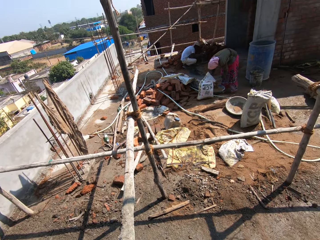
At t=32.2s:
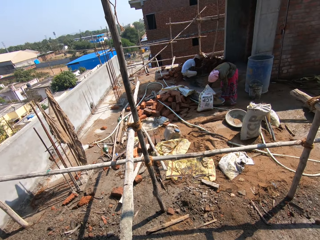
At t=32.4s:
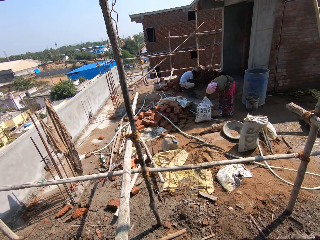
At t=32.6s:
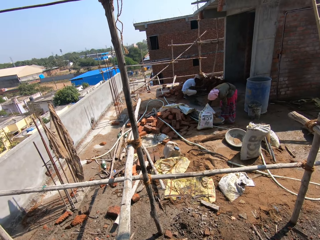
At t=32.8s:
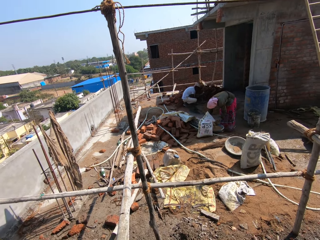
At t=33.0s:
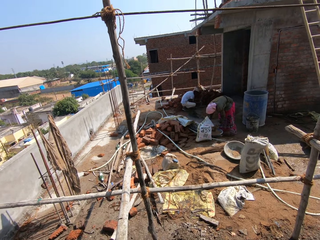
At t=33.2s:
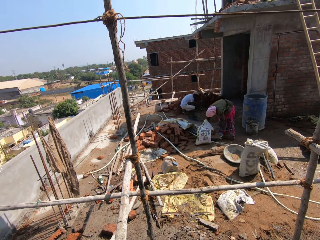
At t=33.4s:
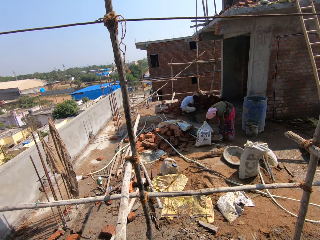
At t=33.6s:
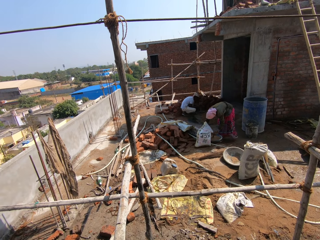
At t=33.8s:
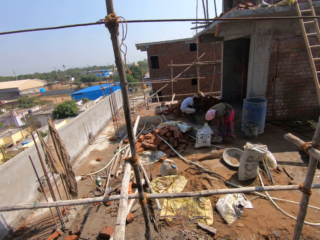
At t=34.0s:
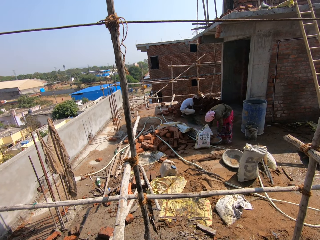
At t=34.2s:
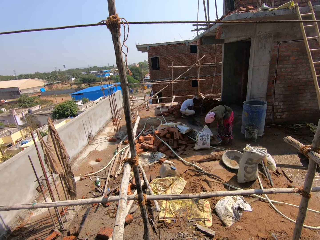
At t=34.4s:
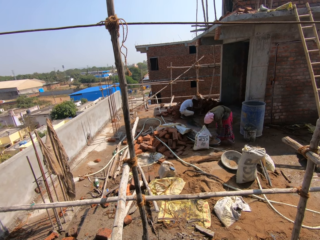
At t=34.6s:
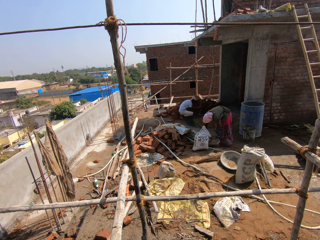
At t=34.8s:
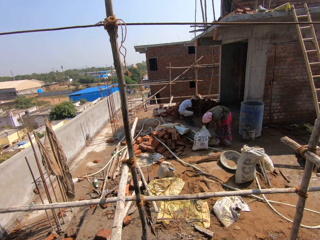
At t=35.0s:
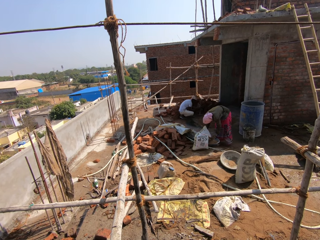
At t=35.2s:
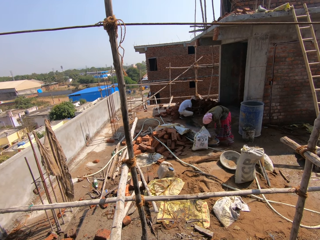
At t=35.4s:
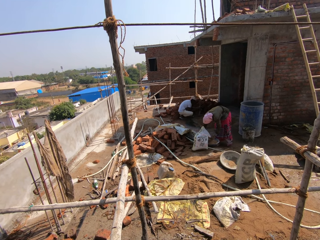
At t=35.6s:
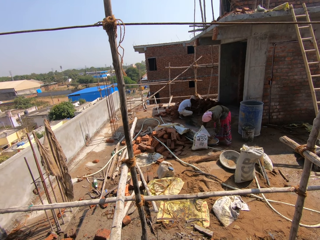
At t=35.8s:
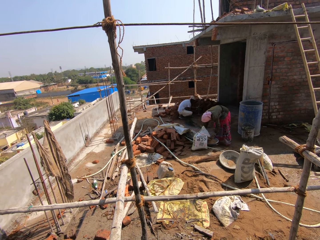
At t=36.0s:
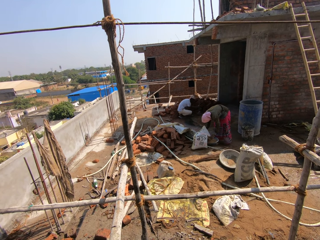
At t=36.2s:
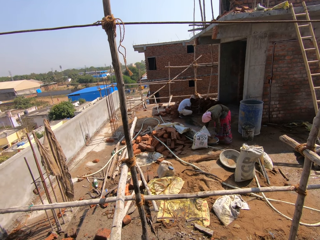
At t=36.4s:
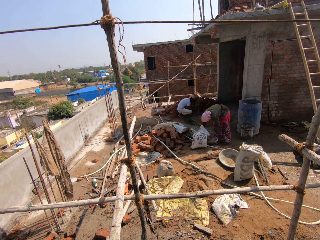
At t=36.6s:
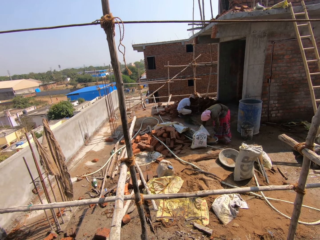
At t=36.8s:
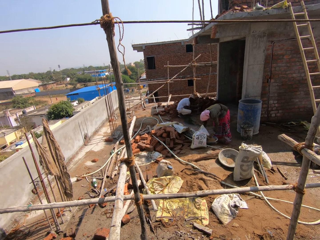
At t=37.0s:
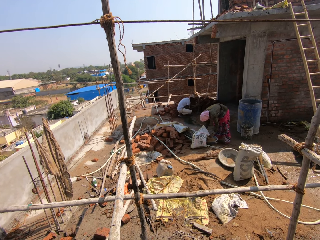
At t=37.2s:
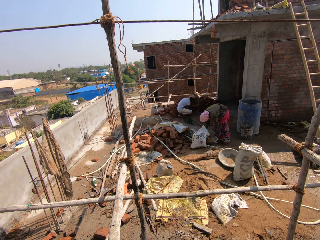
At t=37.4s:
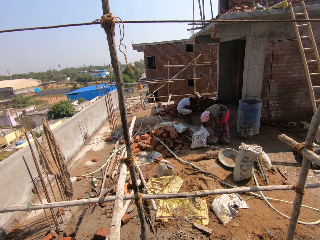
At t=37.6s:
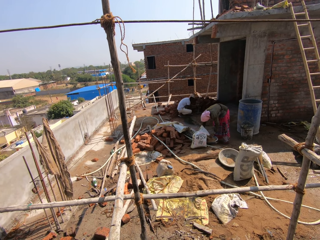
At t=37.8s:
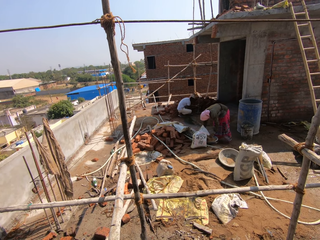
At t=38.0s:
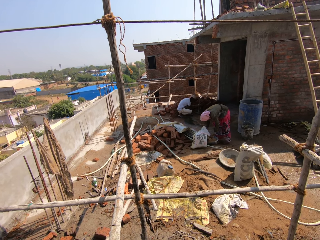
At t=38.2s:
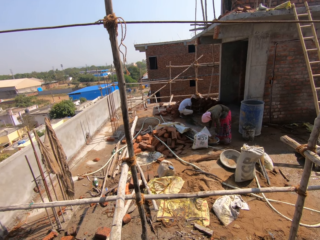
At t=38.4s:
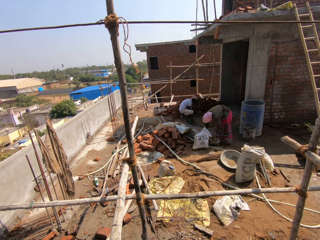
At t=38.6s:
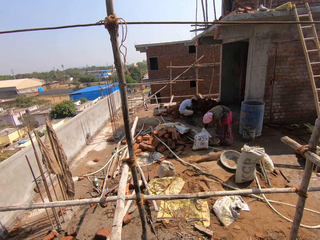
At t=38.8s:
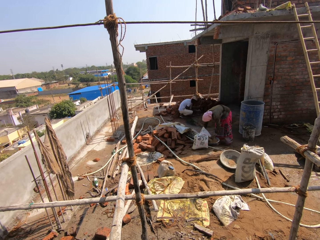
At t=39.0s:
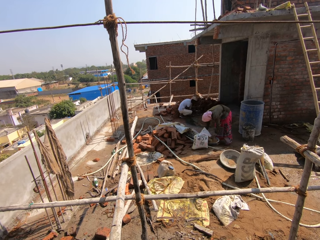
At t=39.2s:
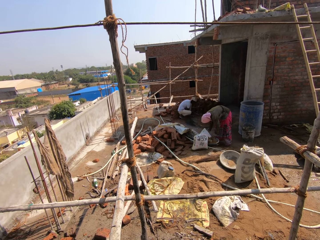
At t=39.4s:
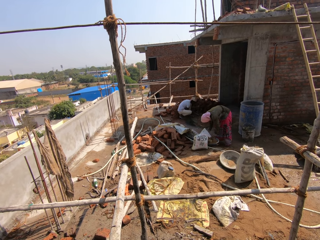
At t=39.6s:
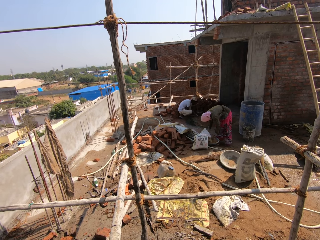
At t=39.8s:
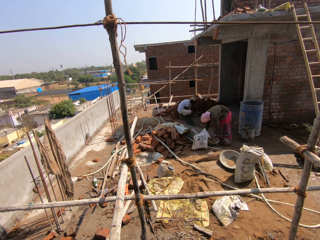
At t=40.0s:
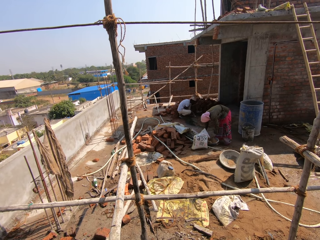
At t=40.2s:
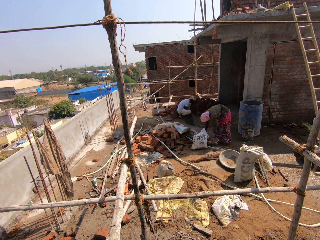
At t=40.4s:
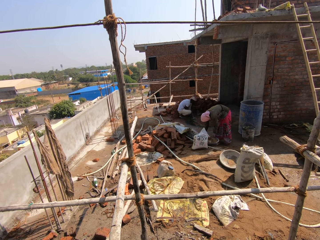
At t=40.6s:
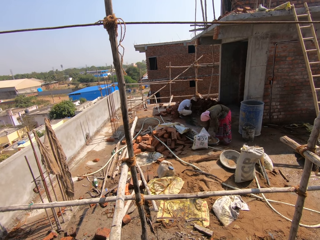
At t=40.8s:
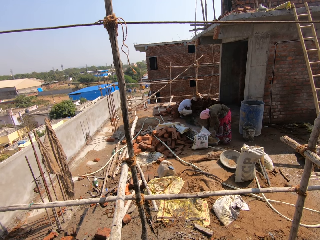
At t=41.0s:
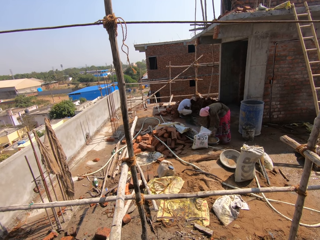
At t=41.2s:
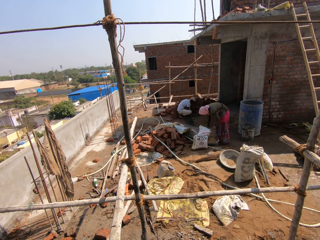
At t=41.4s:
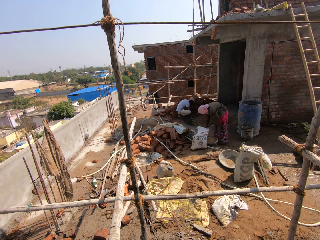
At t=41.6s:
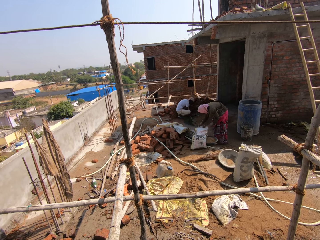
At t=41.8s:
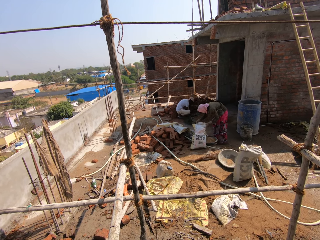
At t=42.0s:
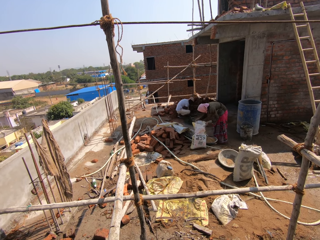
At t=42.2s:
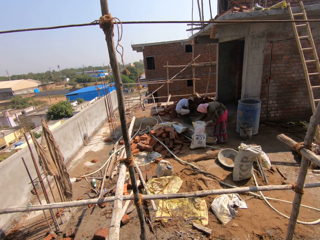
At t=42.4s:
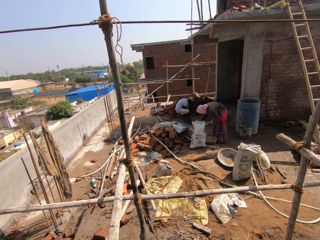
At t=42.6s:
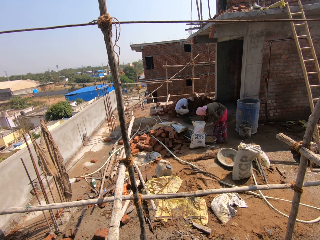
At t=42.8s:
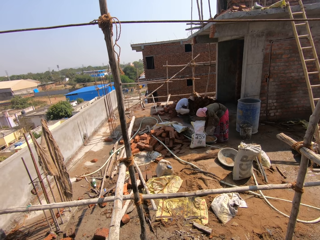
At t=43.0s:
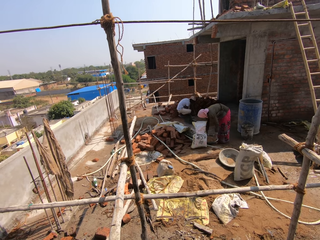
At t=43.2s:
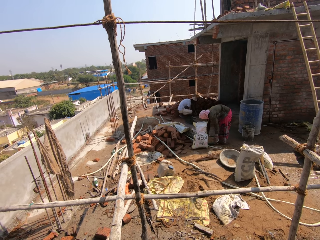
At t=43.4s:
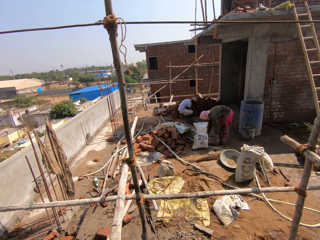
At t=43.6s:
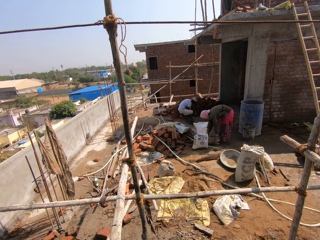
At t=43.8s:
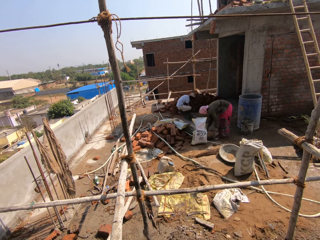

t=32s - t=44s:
A person moves the sack.

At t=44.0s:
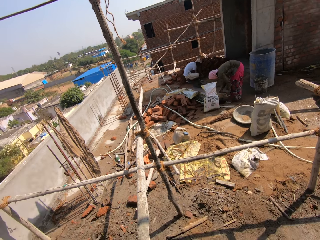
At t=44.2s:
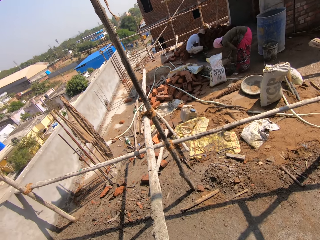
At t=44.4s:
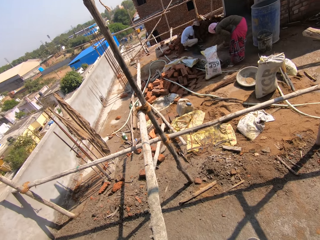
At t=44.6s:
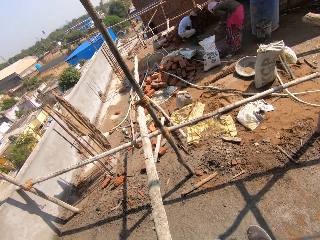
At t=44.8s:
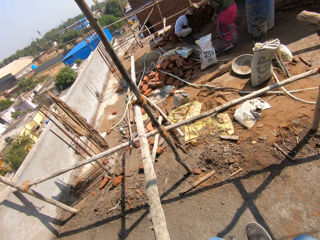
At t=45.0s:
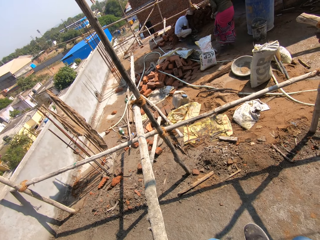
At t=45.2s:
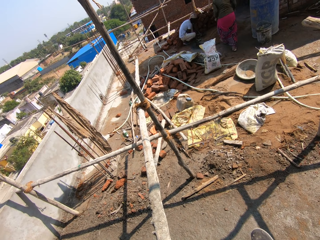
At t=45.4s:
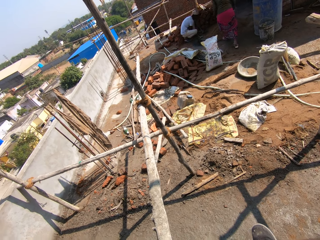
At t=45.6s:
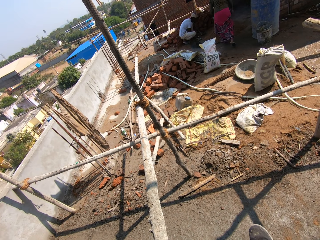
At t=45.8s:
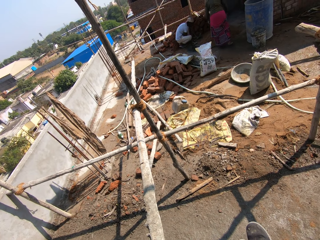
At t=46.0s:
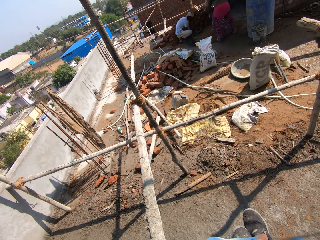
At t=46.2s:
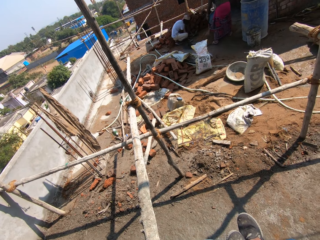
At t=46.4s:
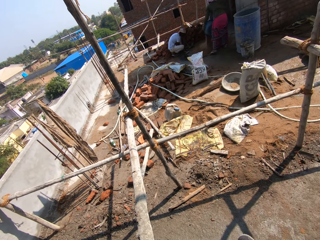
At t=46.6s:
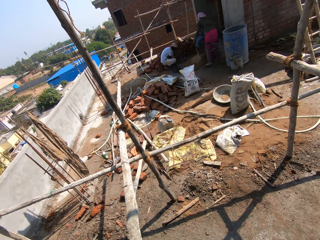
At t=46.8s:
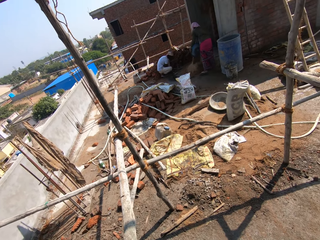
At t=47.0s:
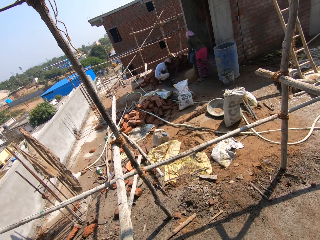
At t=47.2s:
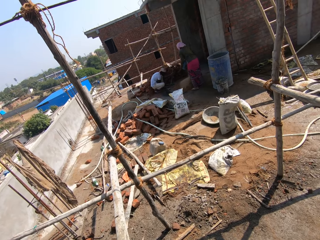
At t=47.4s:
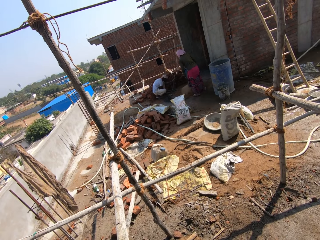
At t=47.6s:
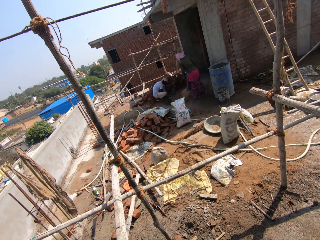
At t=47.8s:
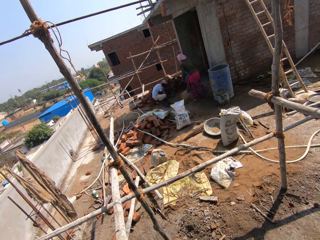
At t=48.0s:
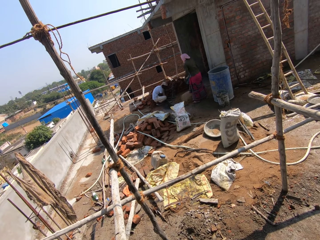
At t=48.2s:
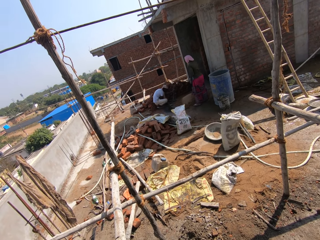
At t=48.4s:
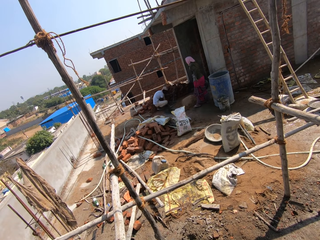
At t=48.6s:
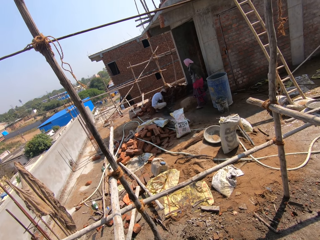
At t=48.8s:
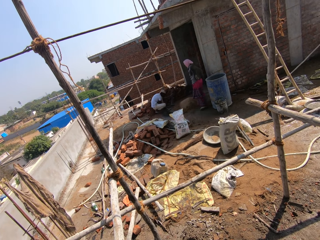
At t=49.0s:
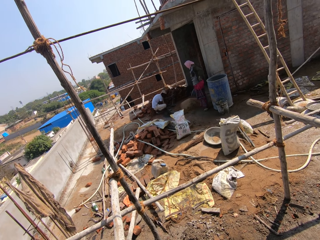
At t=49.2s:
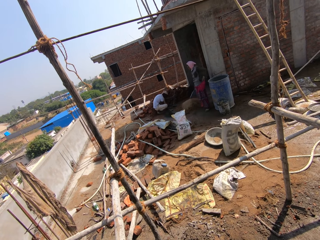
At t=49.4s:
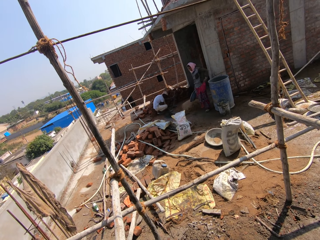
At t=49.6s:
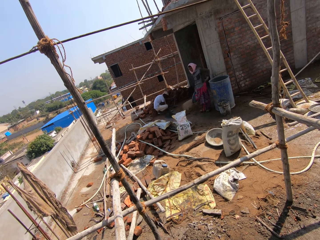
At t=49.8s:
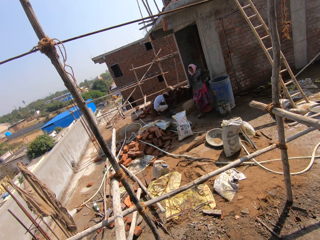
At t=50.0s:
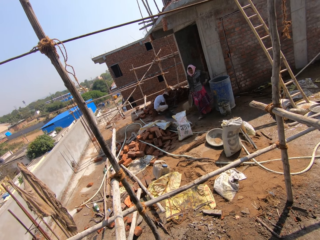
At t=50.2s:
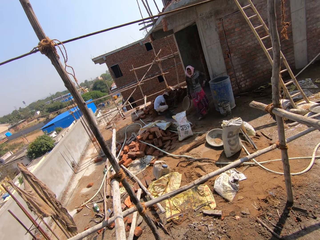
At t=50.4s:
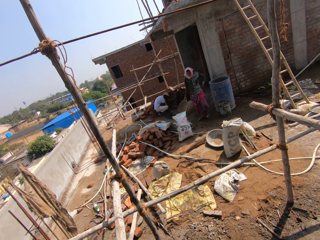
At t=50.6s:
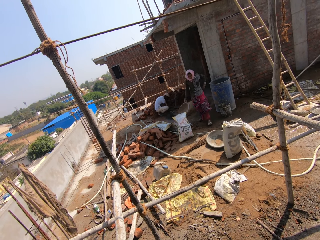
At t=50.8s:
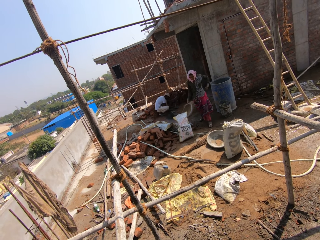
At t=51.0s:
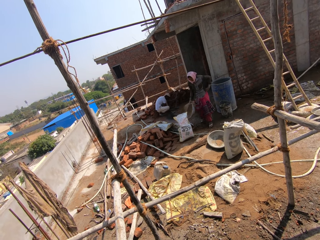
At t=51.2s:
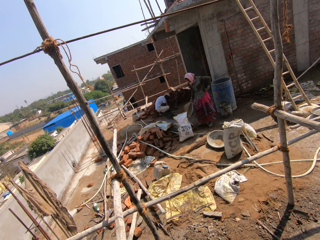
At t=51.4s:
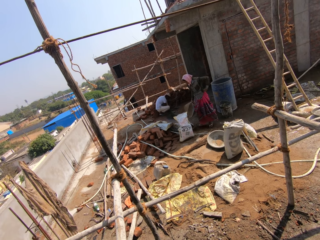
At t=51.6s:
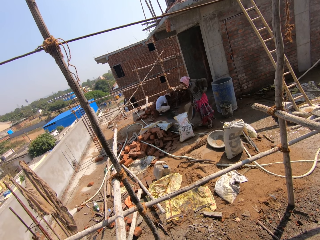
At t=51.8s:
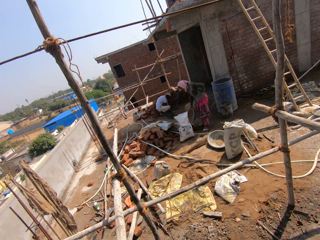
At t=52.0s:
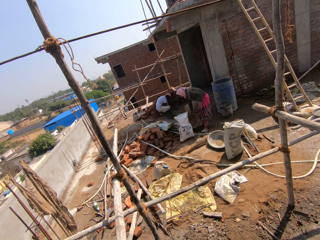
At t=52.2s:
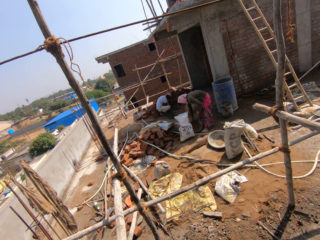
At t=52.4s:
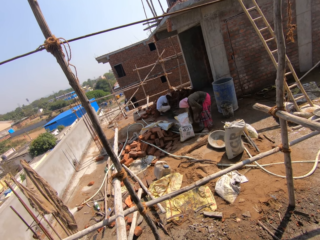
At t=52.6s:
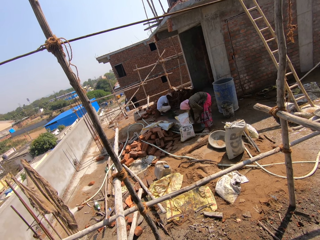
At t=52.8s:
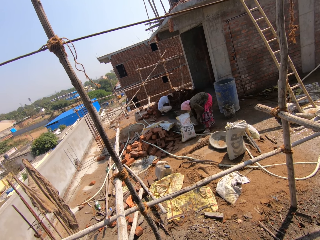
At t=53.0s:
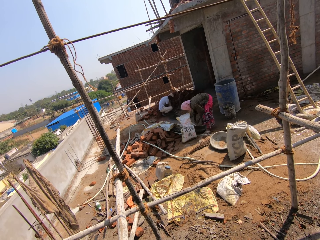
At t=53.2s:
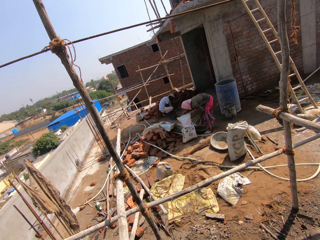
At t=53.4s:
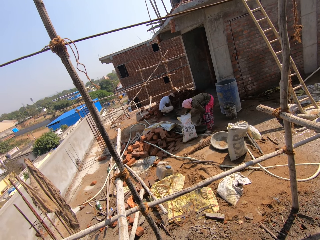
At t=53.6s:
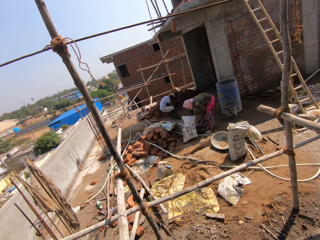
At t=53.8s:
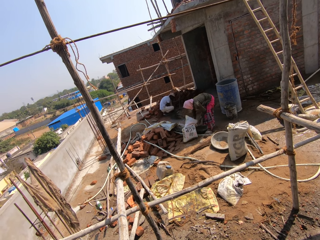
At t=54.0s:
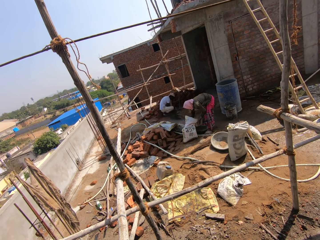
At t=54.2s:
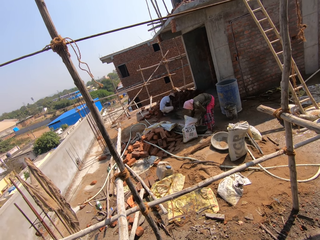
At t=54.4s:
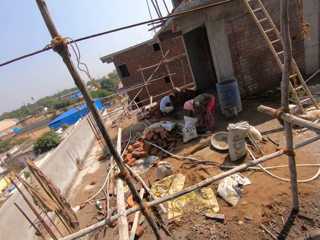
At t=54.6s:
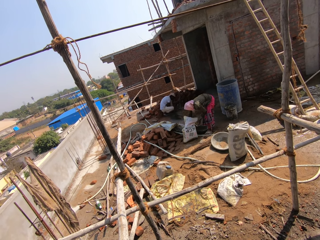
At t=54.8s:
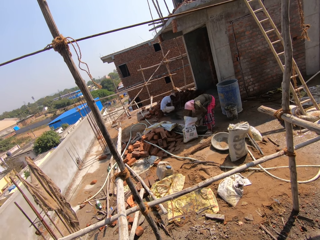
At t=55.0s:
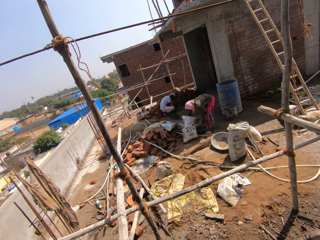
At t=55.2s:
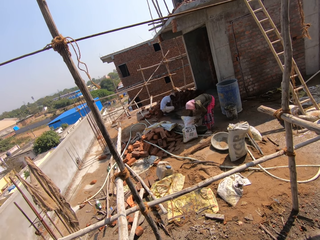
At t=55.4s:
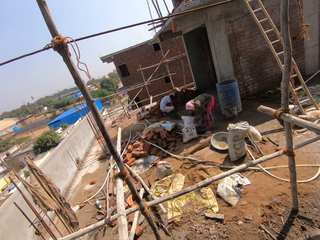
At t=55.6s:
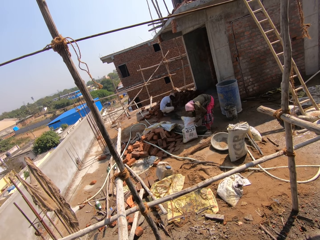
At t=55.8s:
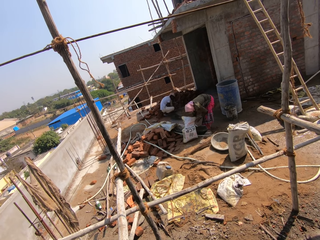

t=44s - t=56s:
A person carries the tray of cement to the soil. The person pours the cement on the soil. The person pulls the cloth and puts the tray down. The person moves the bag of cement.
